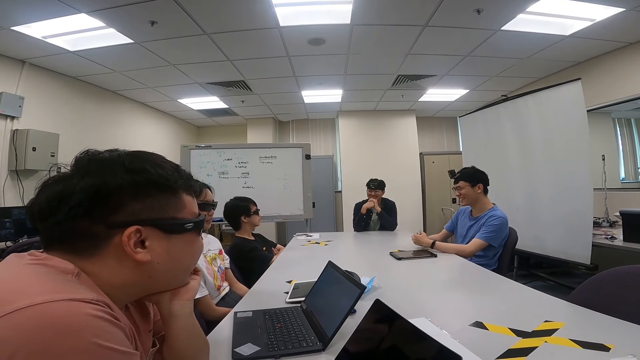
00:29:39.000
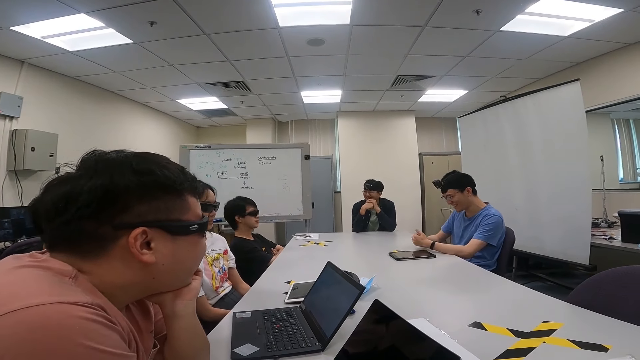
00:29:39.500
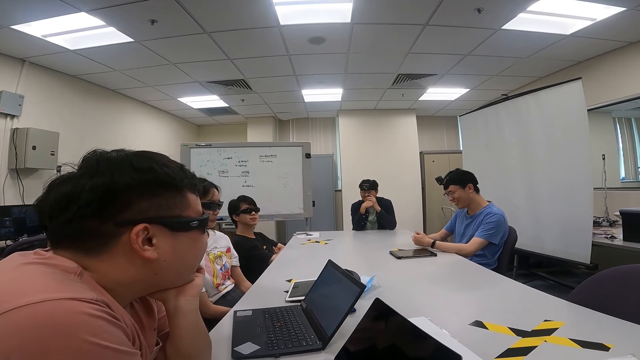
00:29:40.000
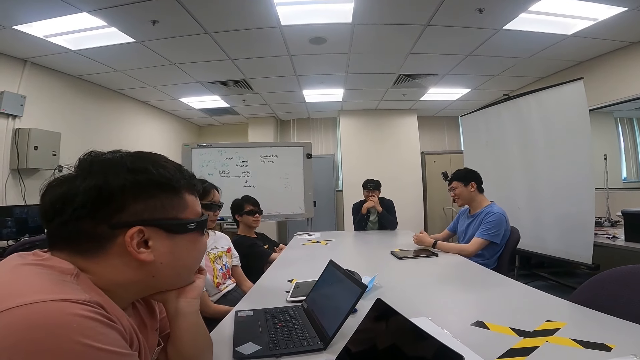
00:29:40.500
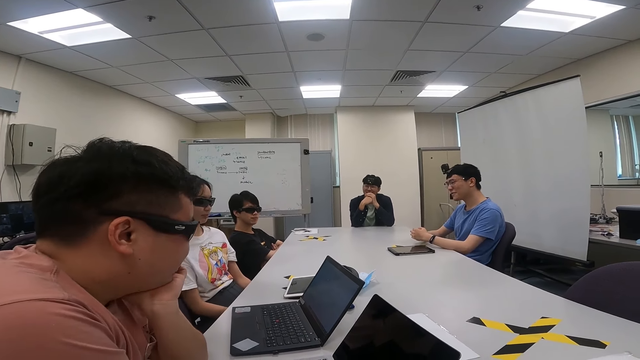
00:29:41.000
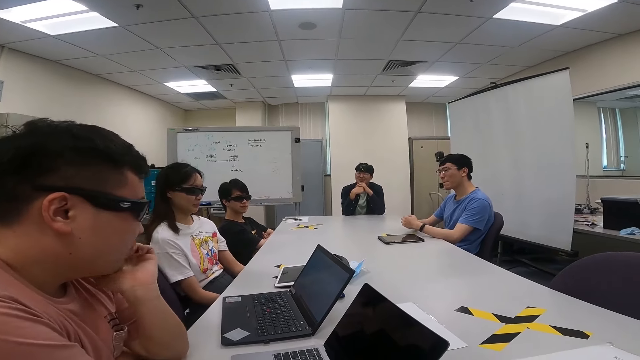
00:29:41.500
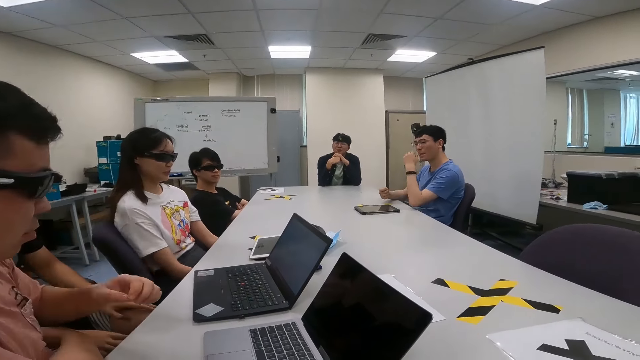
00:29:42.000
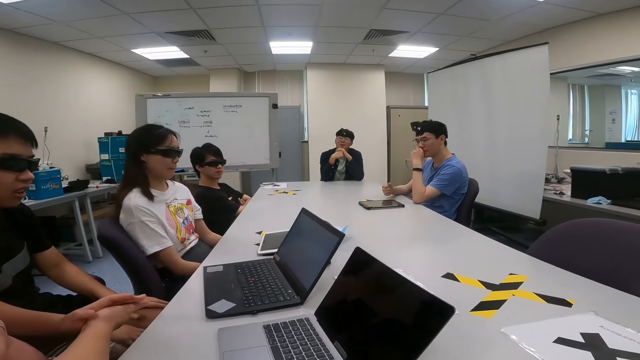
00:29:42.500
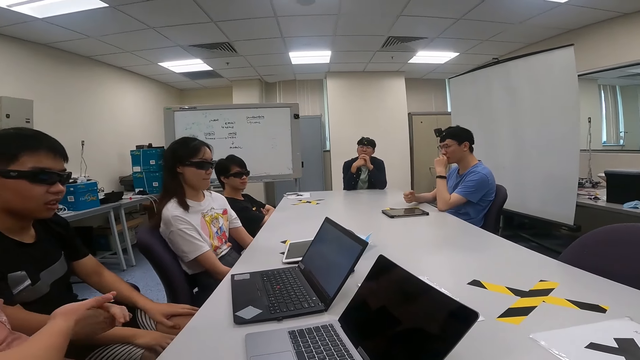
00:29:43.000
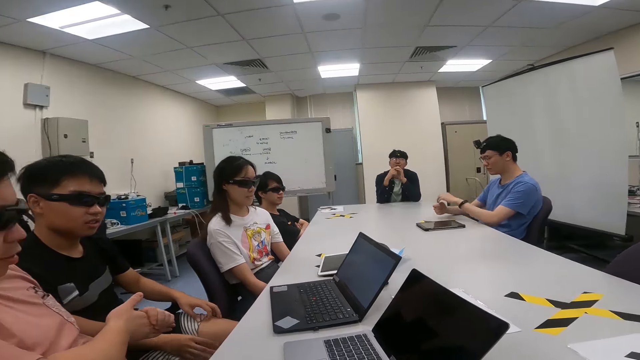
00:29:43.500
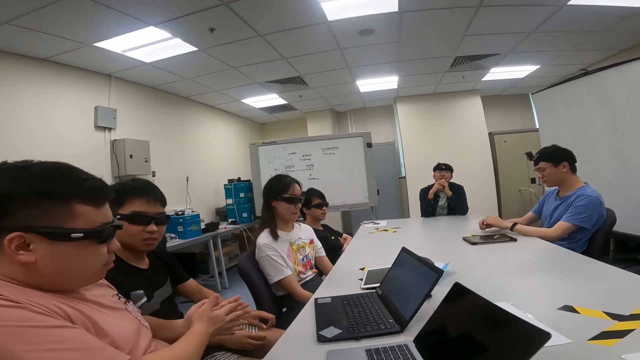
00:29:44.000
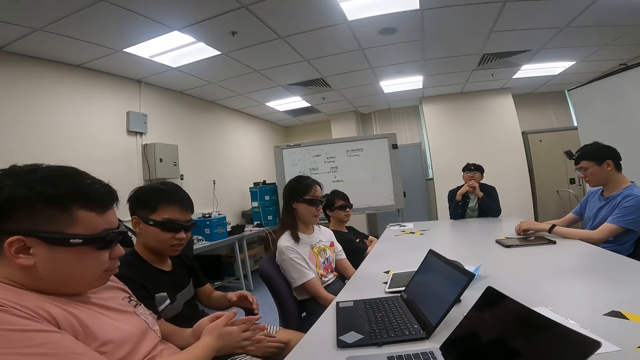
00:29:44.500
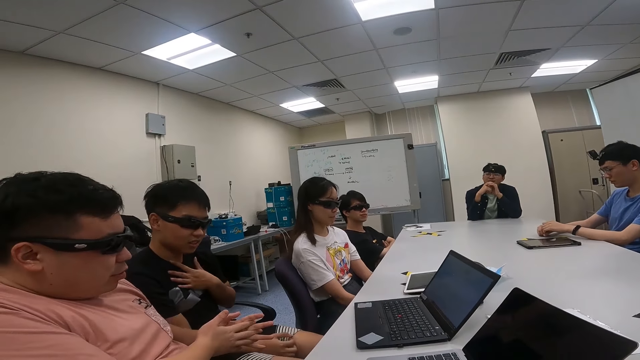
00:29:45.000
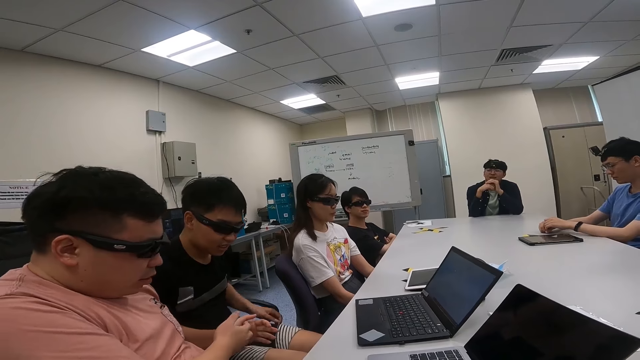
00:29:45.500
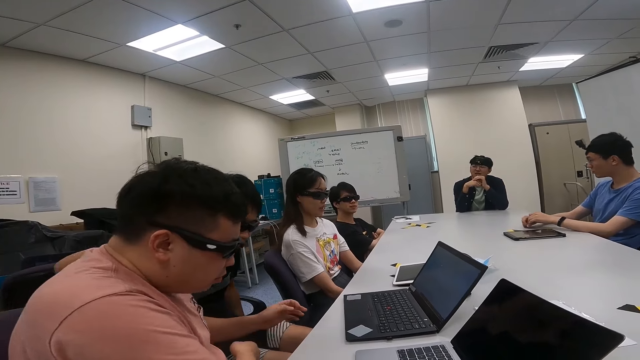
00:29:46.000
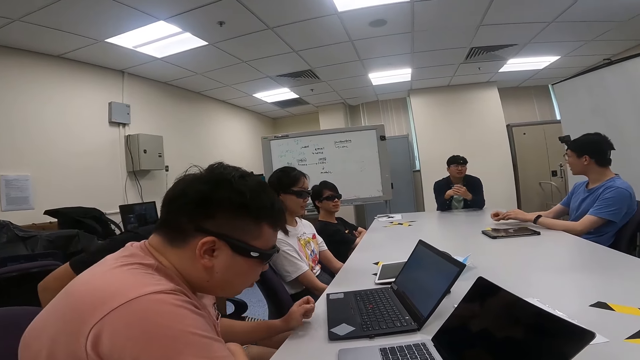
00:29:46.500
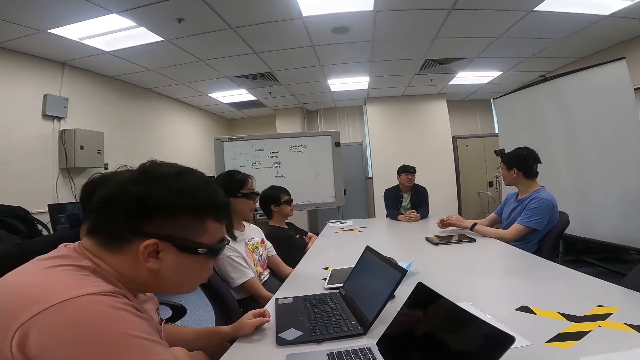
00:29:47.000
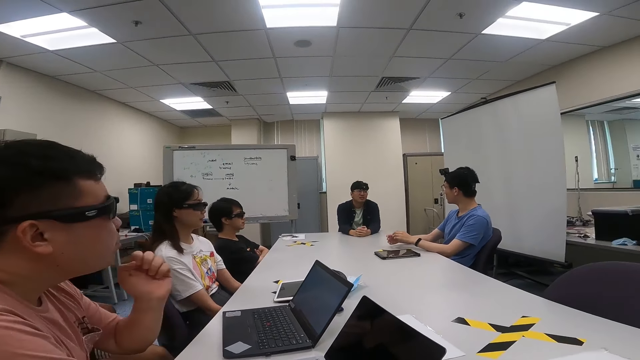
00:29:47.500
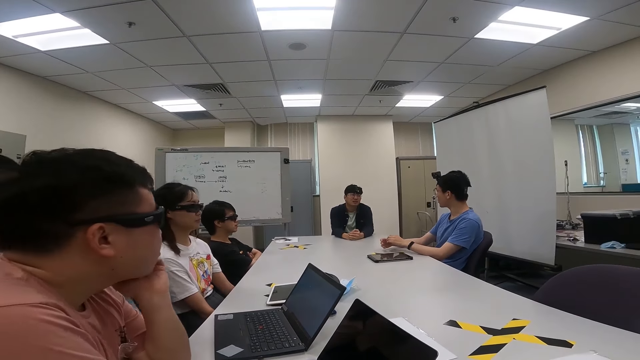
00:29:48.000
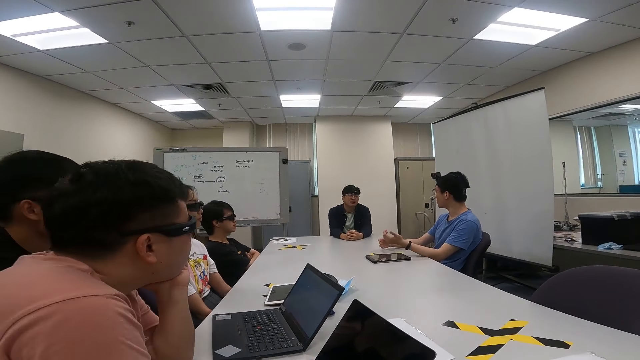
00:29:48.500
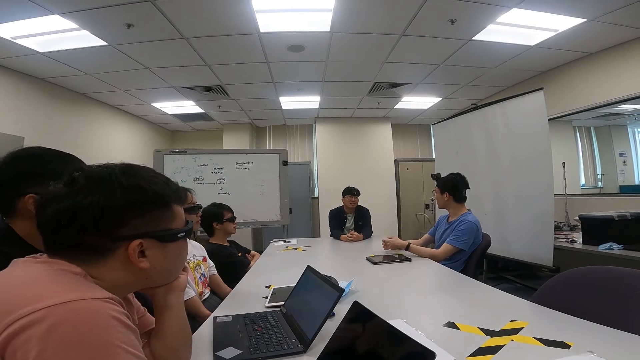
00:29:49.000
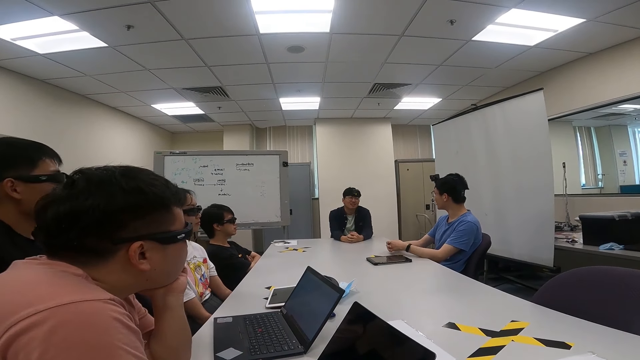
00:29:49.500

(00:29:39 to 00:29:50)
A man moves his head. A woman swings a chair. Another man looks around. The first man moves backwards. The woman moves hands. The second man moves hands. A third man holds his knees. A fourth man touches his nose. The first man rubs hands together. The third man pulls his shorts. The fourth man lowers a hand to the table. The third man places a hand on his chest and moves forward. The first man moves forward. The fourth man uses gestures. The first man puts hands on the table. A fifth man looks around. A person talks to another person. The second man places hands on the table. The first man puts a hand on his cheek.

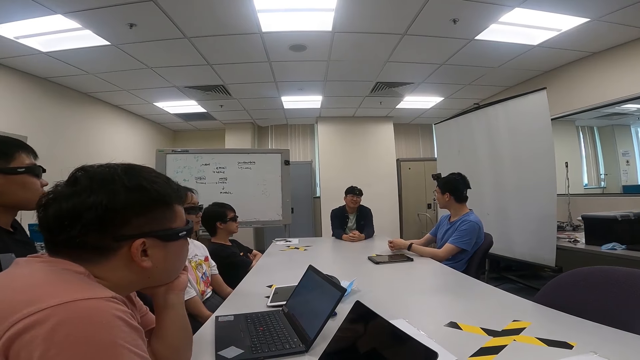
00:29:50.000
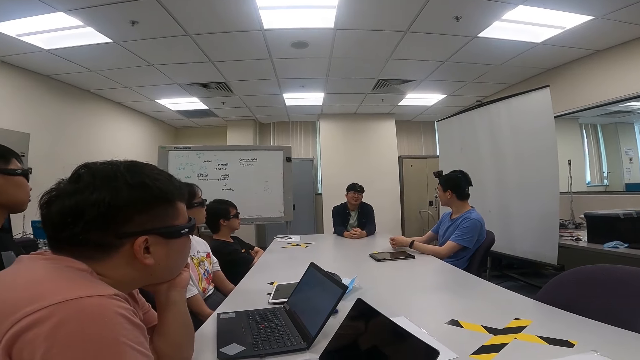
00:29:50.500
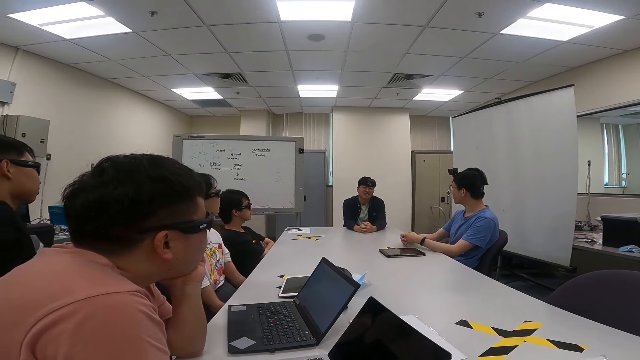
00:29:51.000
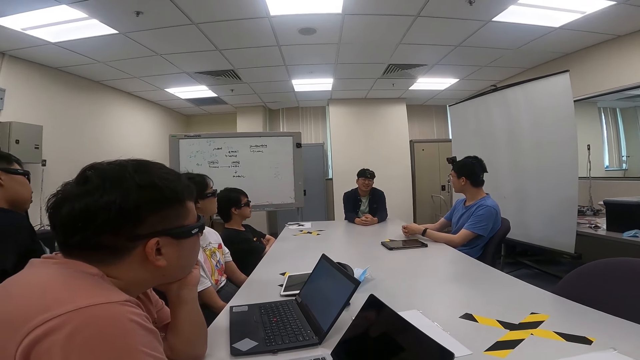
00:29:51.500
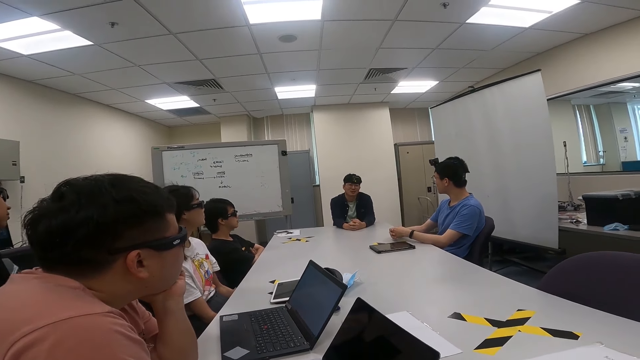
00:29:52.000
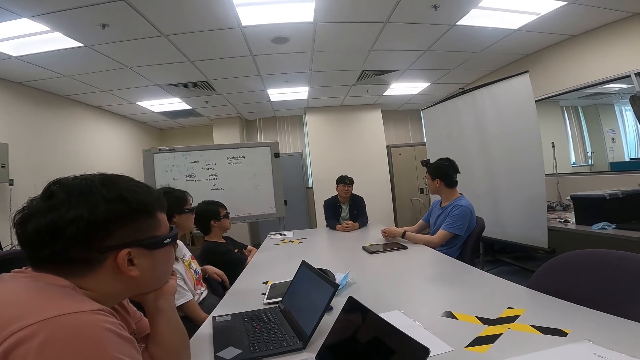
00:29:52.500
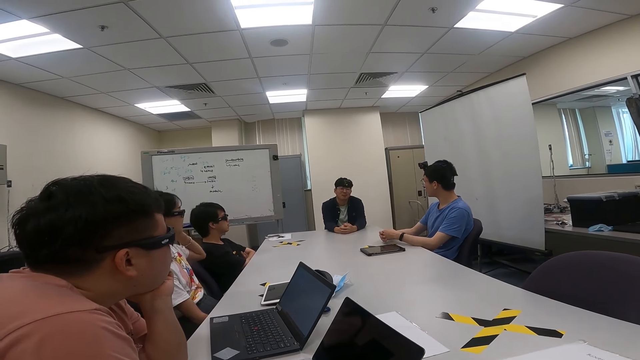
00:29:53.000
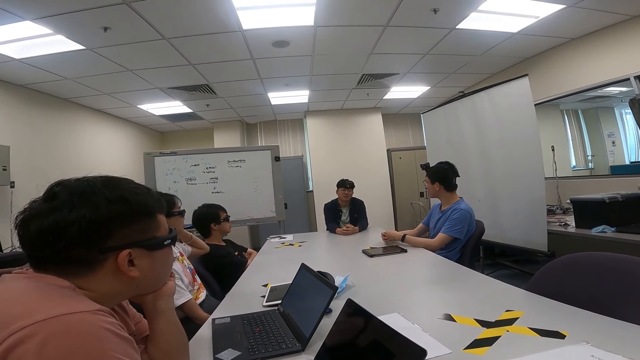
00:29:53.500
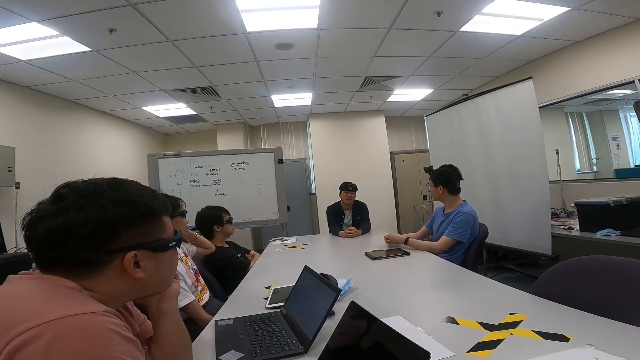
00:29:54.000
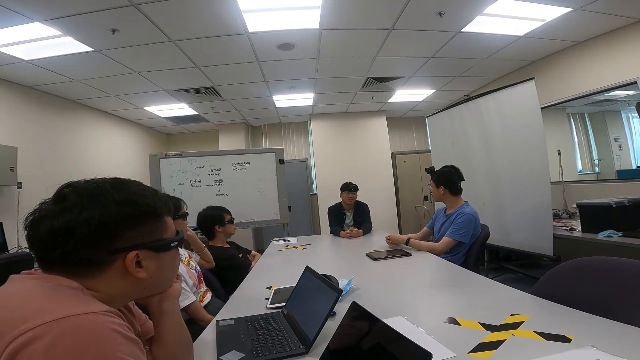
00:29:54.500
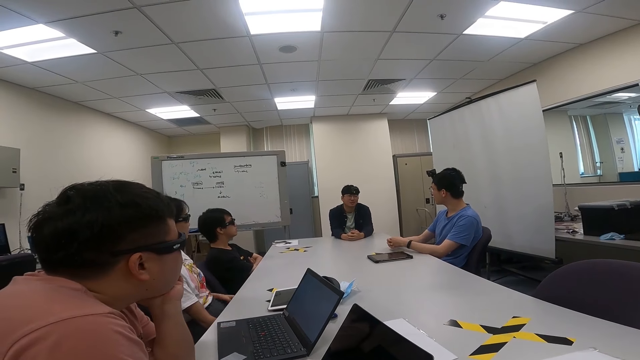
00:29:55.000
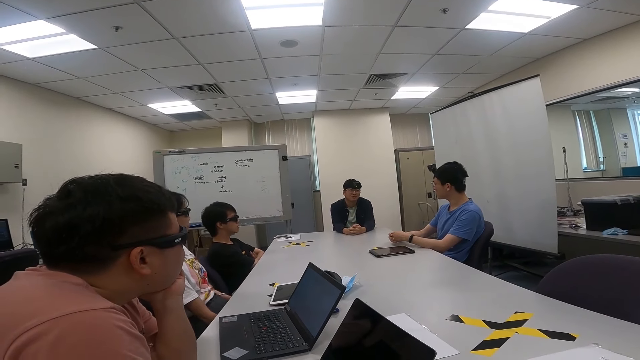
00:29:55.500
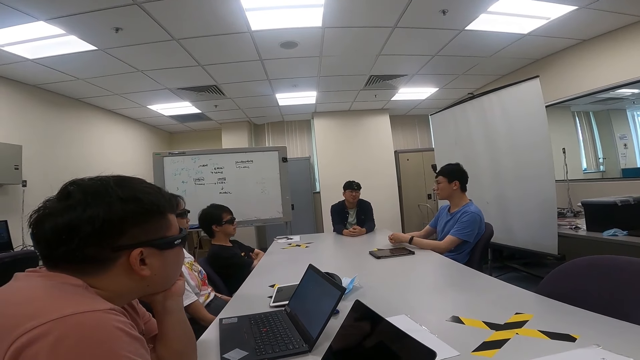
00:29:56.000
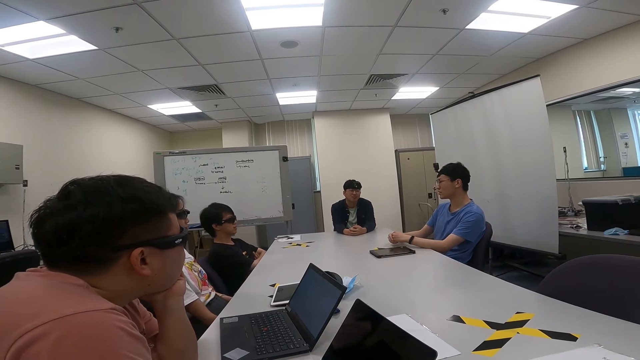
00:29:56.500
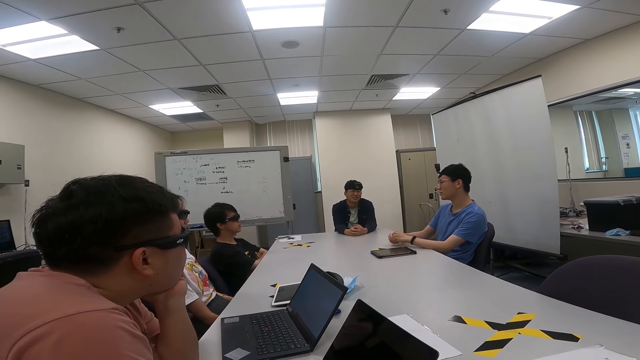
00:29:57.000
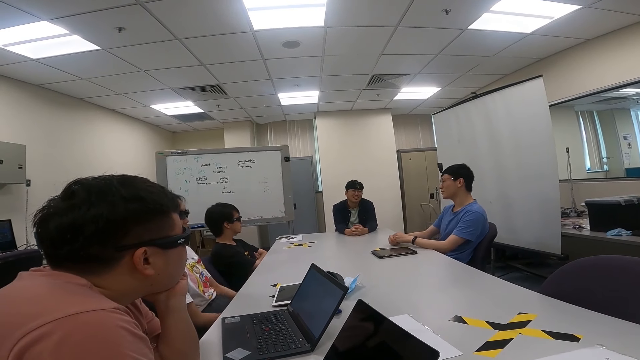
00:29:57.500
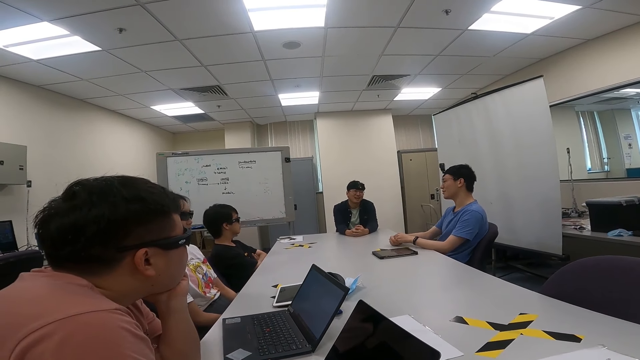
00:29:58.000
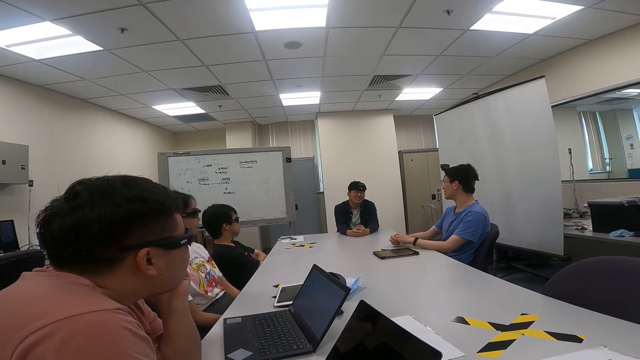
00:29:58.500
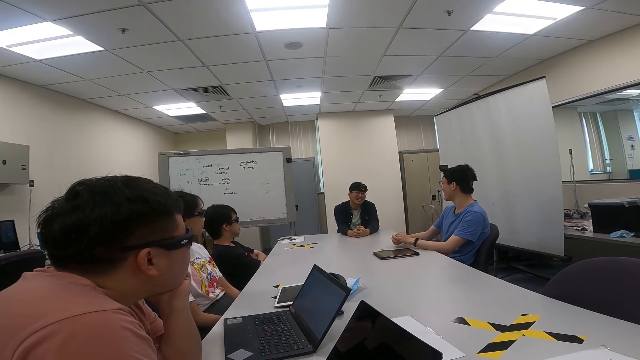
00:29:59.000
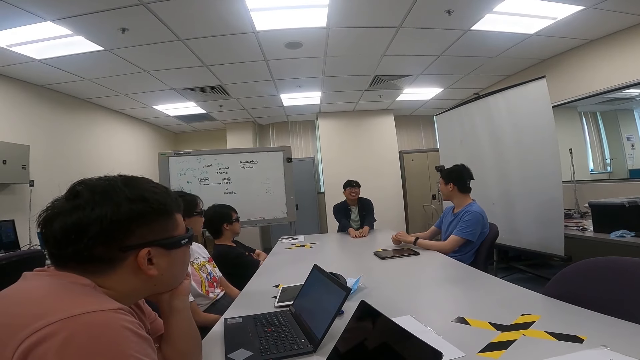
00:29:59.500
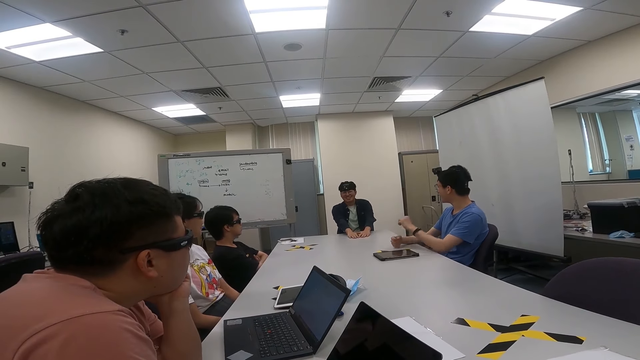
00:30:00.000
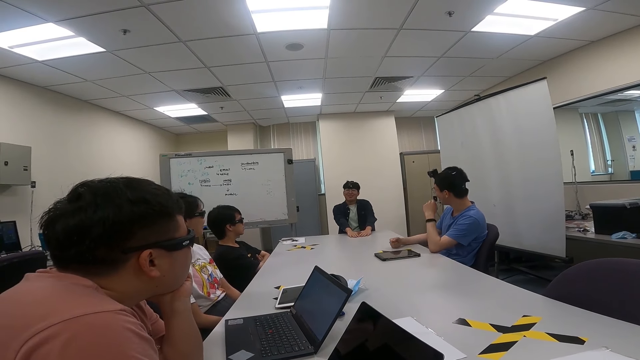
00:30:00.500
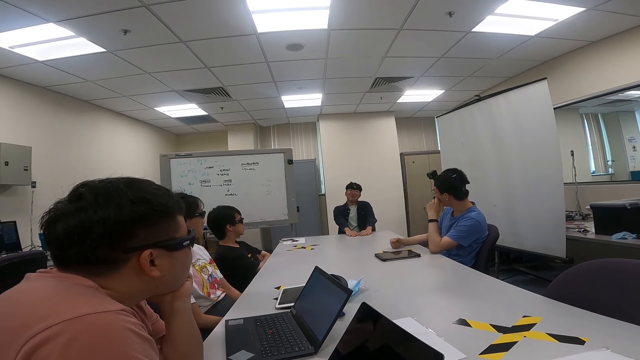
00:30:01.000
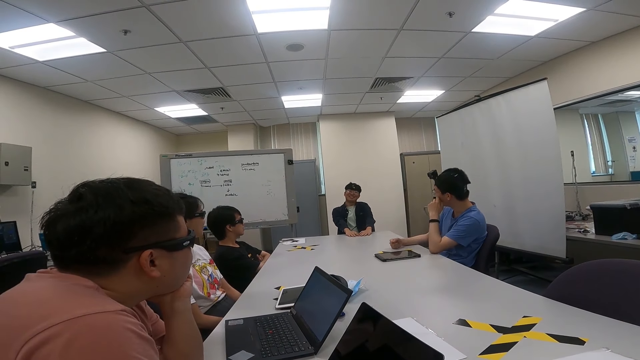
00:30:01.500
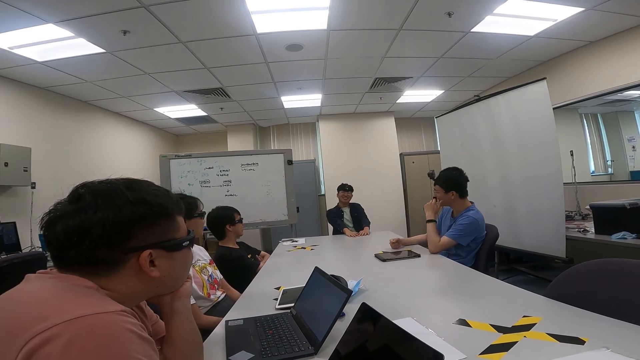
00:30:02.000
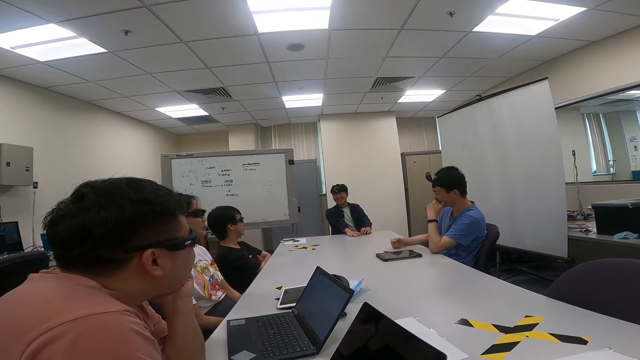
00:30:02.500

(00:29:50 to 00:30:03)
A woman looks around. A man turns around. A person talks to another person. The woman lifts a hand upwards and touches her ear. The man moves a hand upwards. The woman lowers her hand. Another man nods his head. A third man looks around. The woman moves hands. The third man moves around. A fourth man moves backwards. The third man touches his face. The fourth man swings a chair. The woman nods her head.
